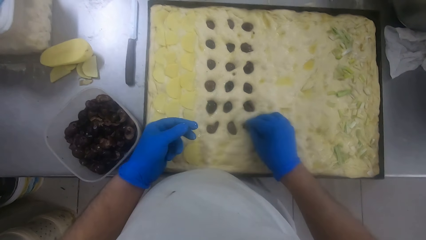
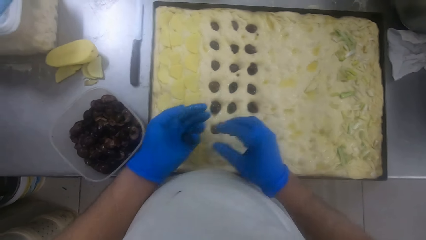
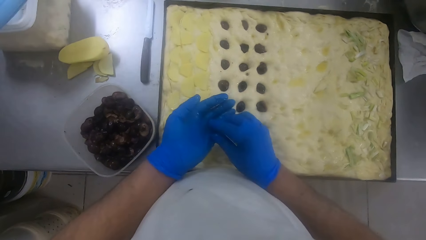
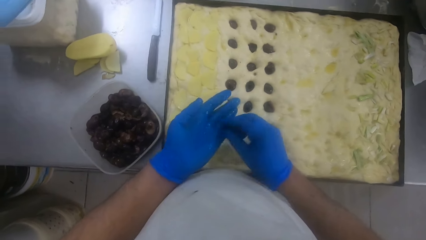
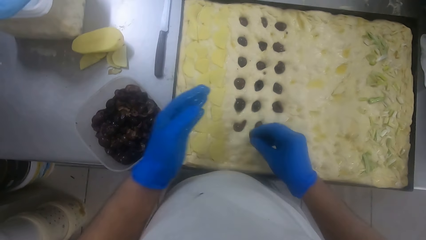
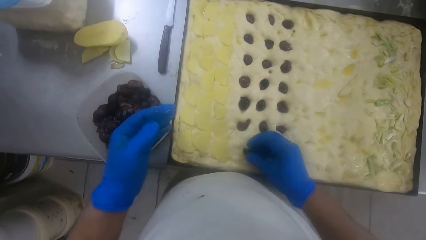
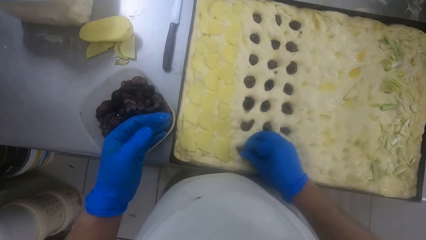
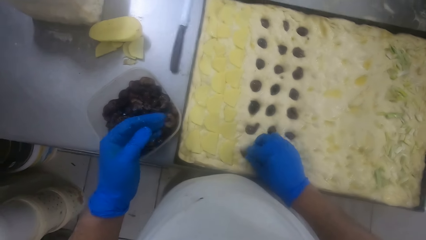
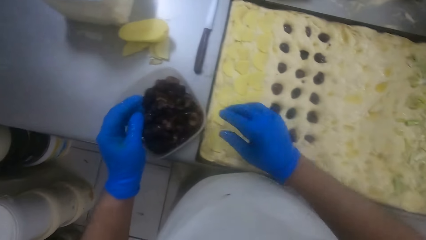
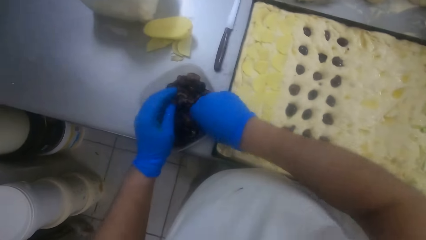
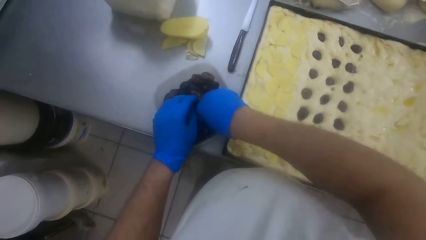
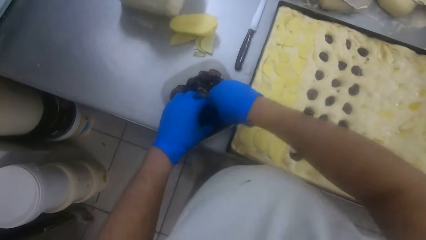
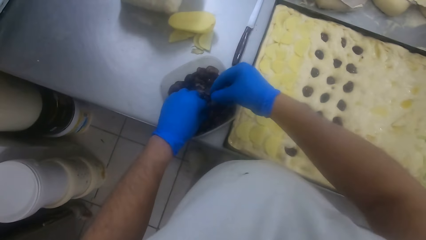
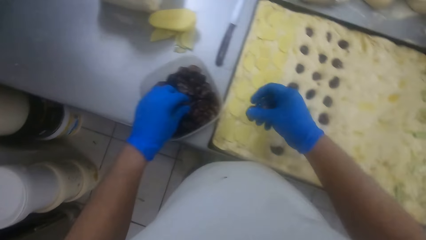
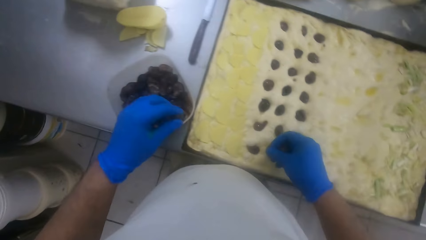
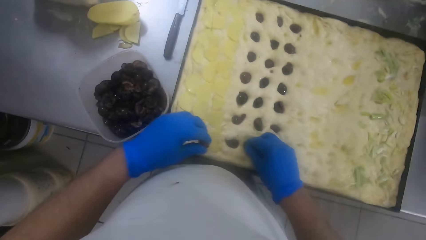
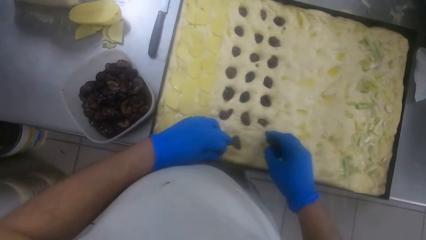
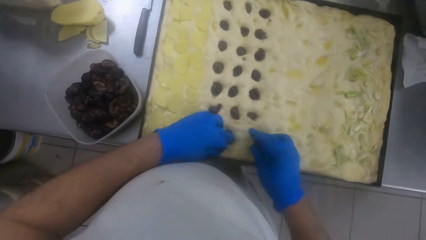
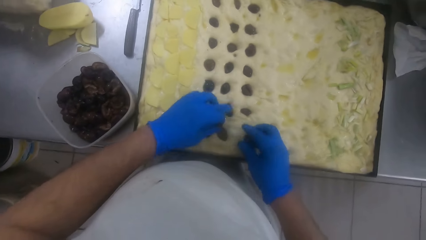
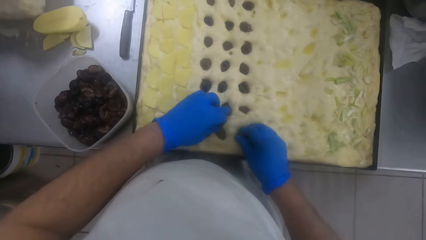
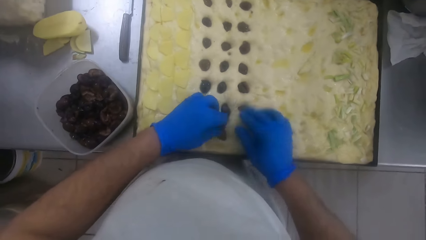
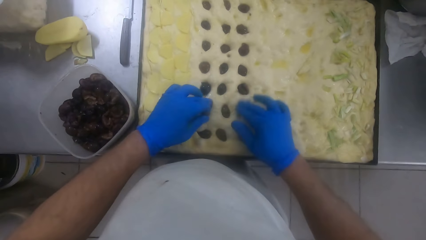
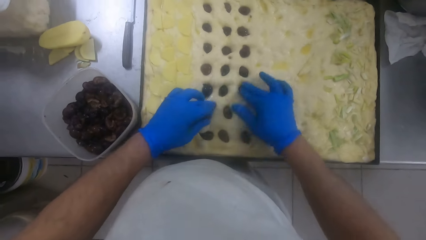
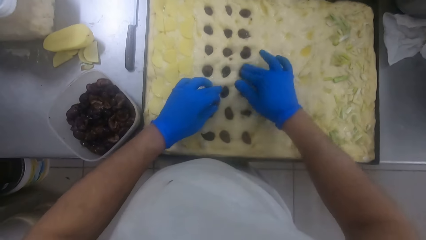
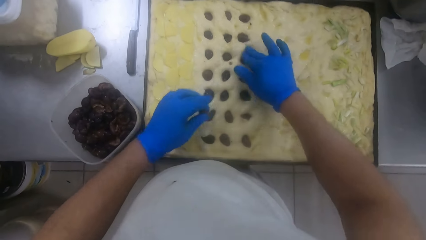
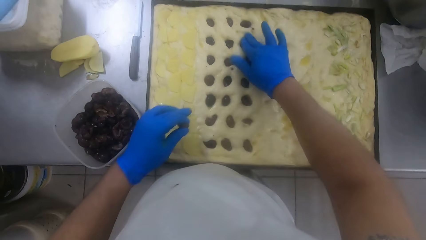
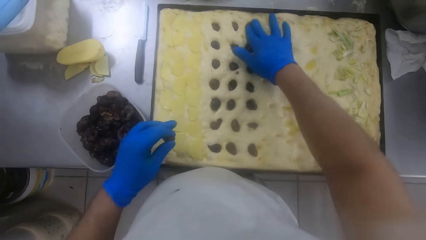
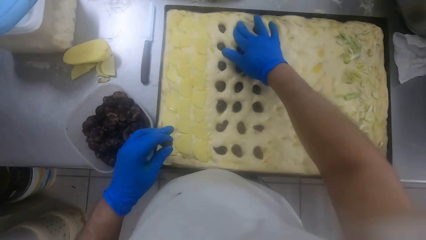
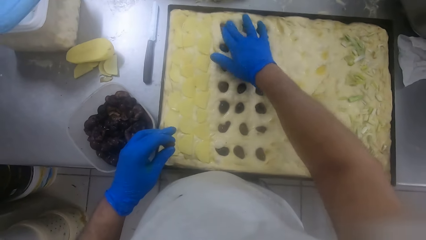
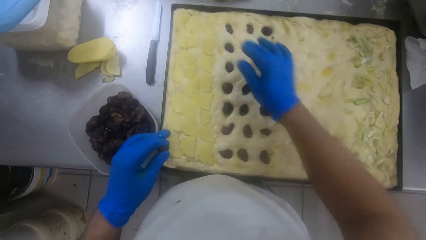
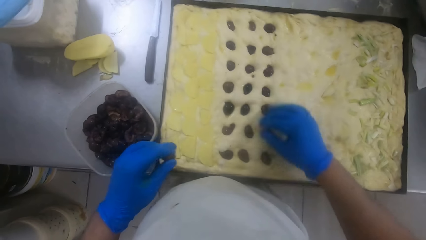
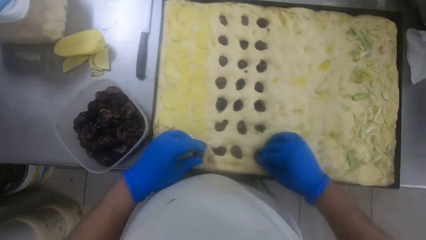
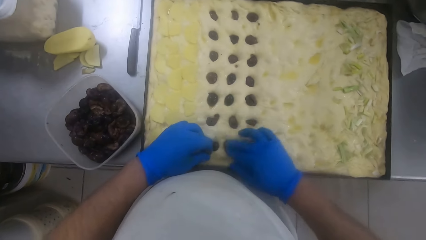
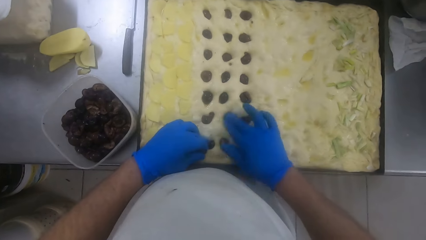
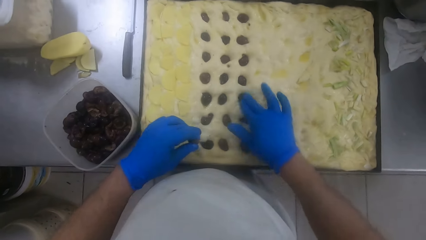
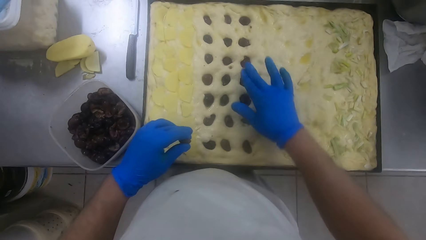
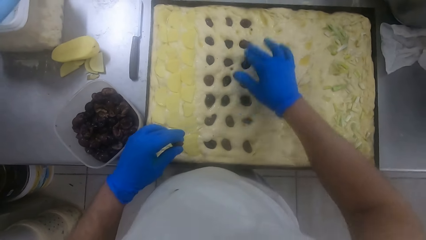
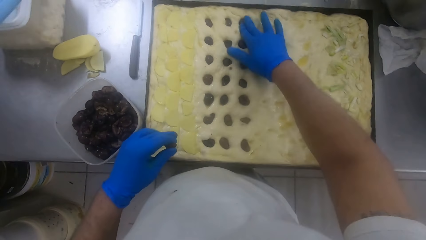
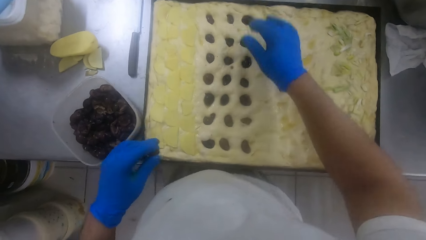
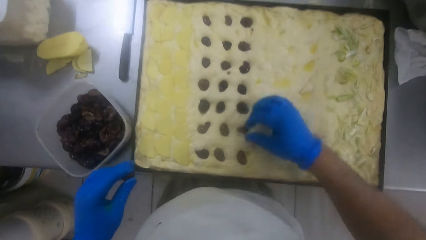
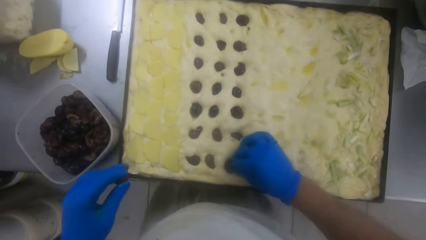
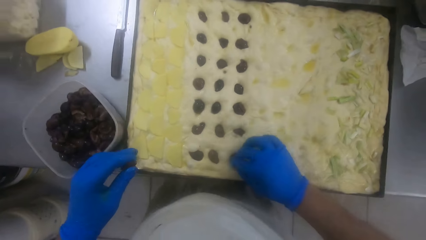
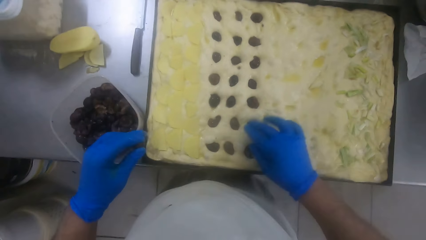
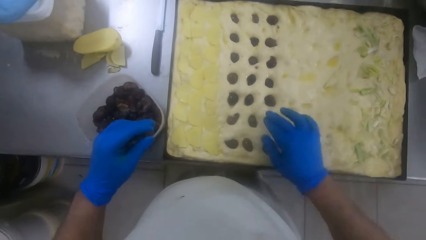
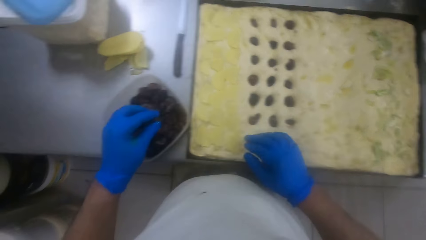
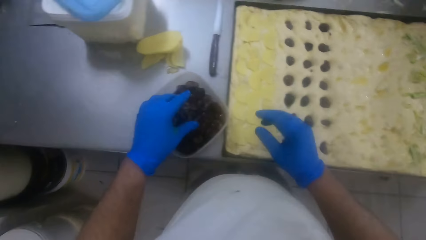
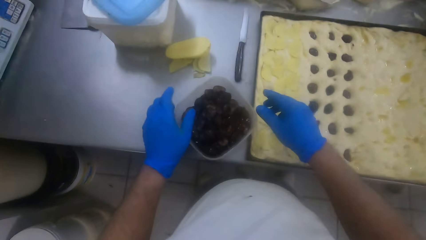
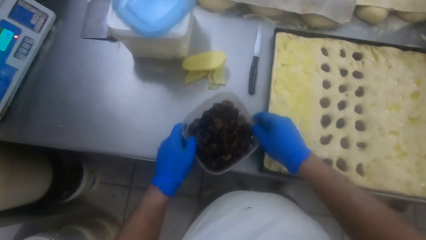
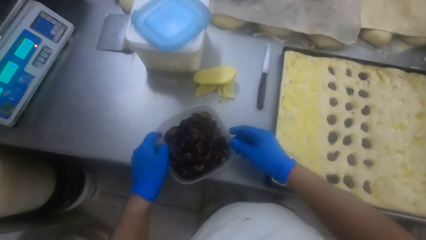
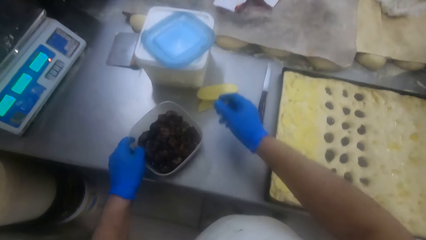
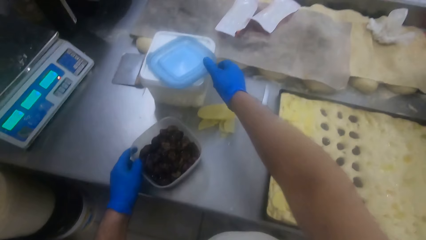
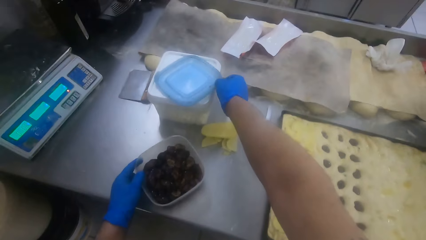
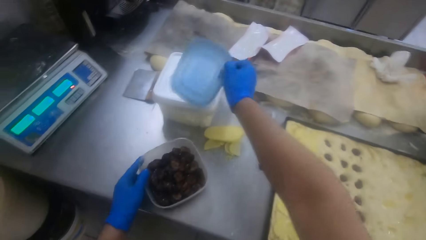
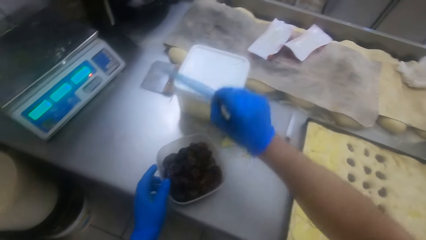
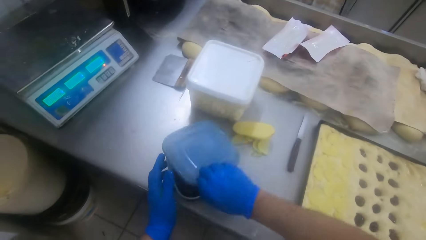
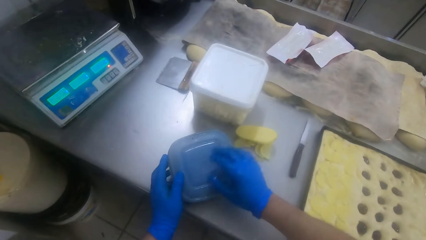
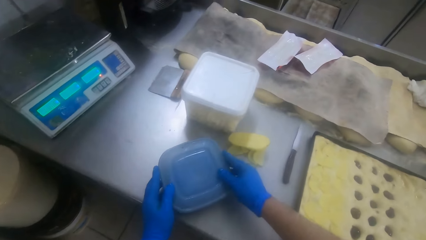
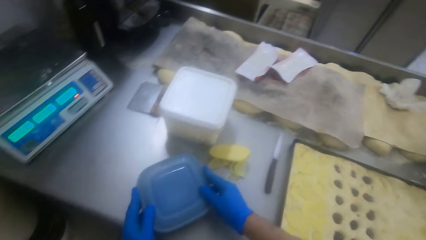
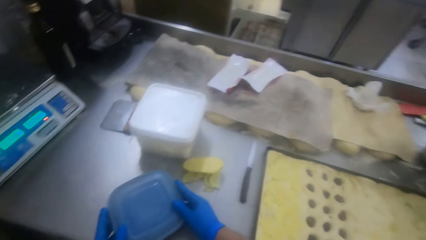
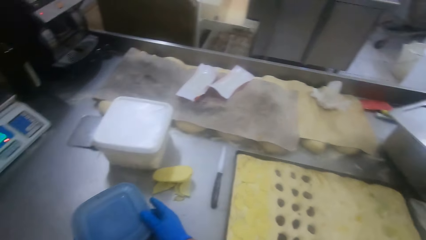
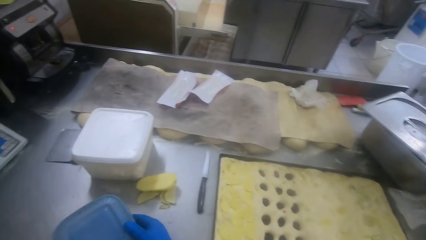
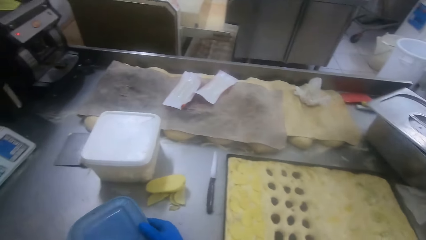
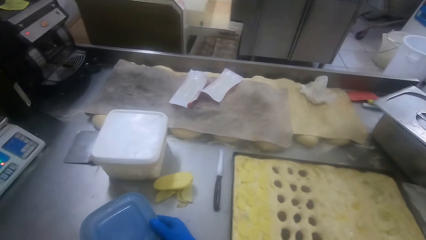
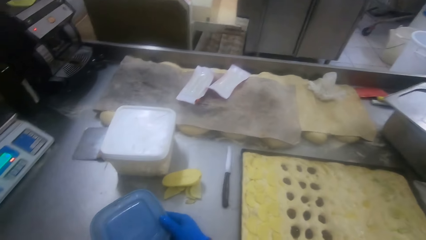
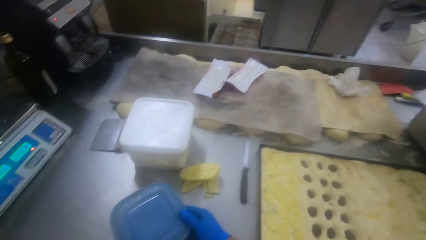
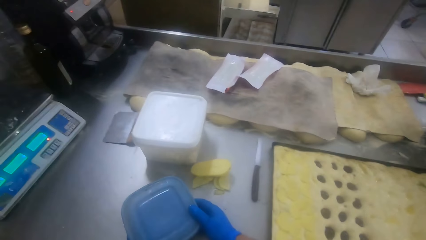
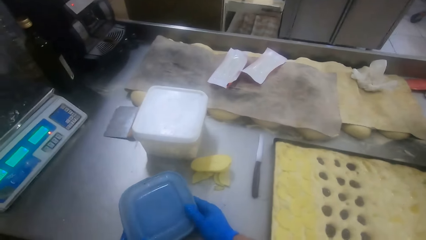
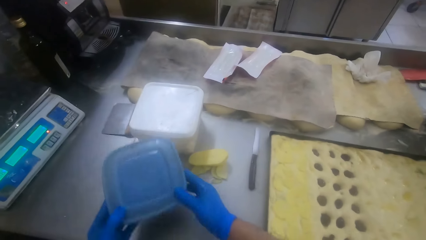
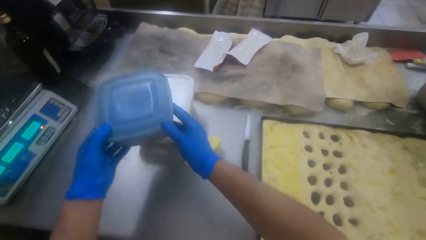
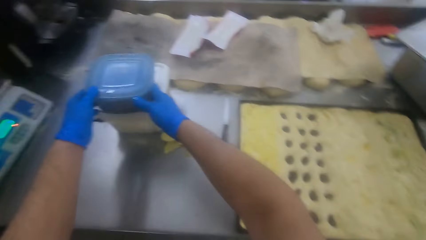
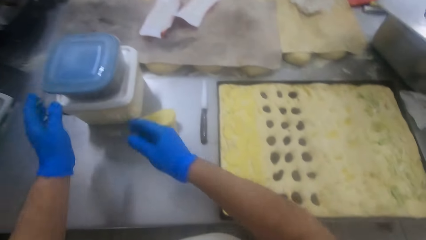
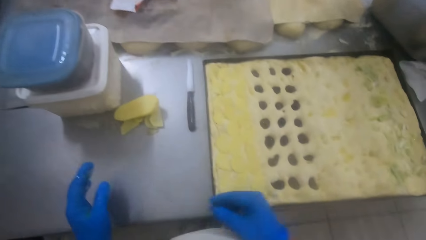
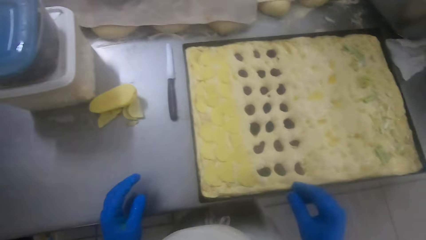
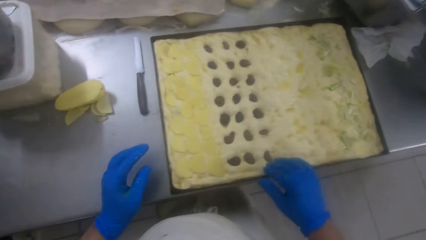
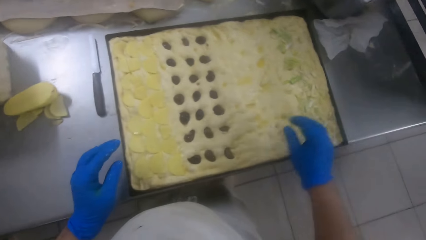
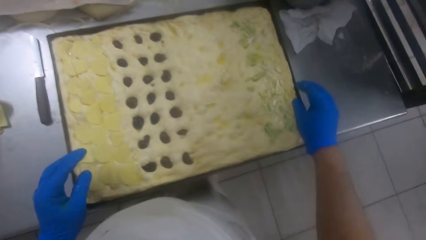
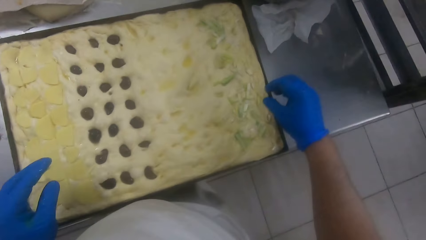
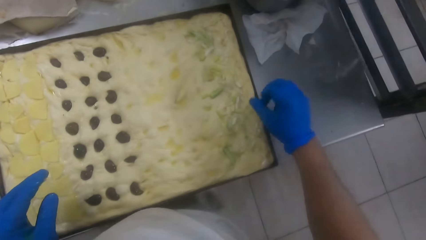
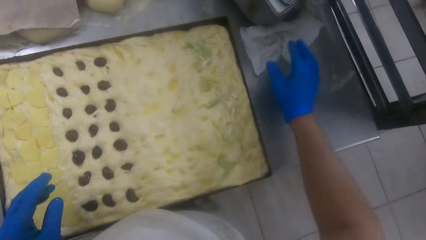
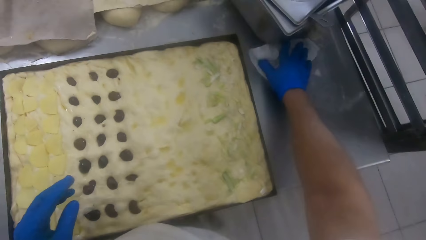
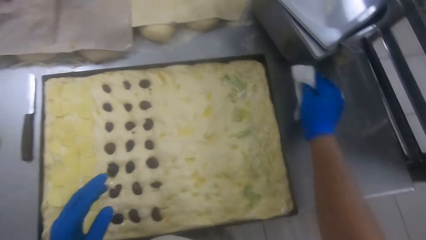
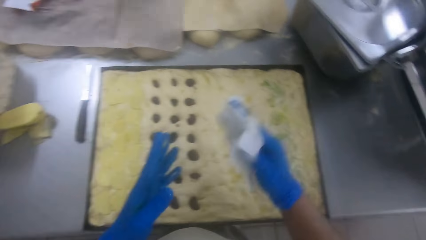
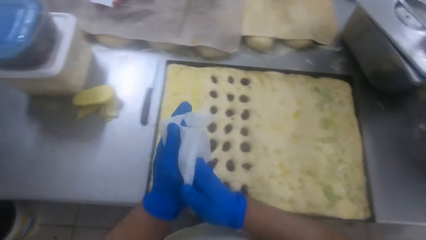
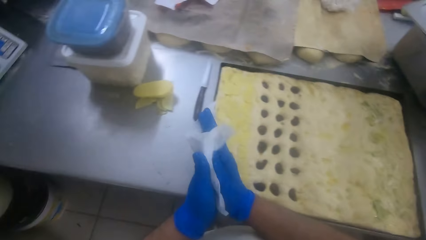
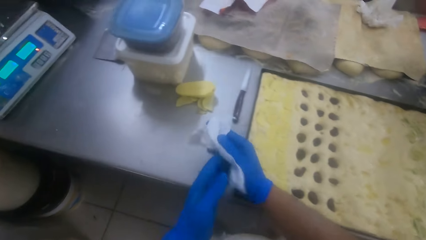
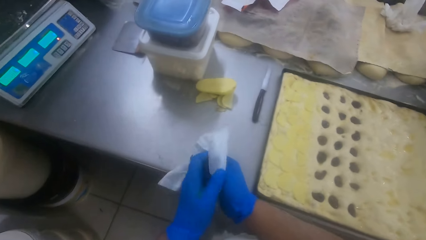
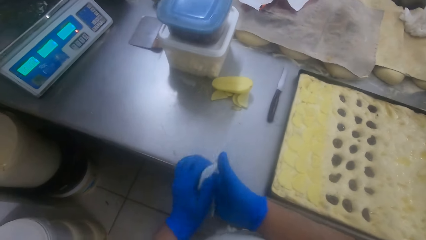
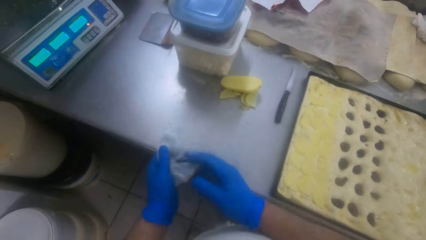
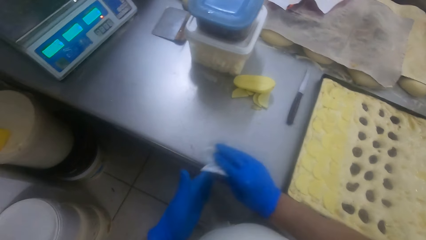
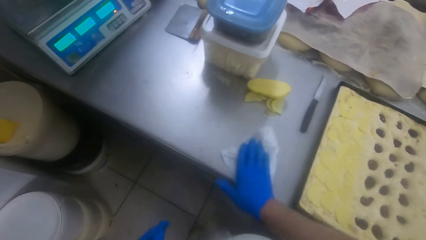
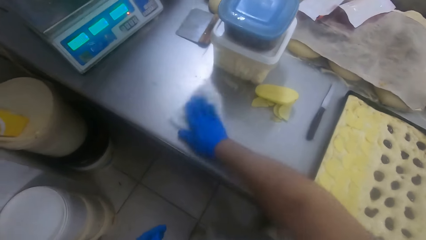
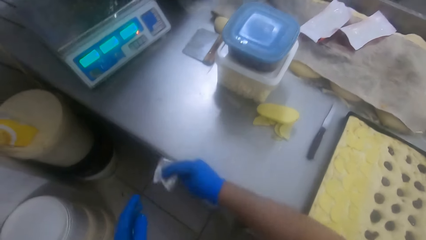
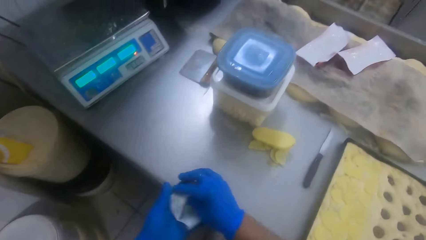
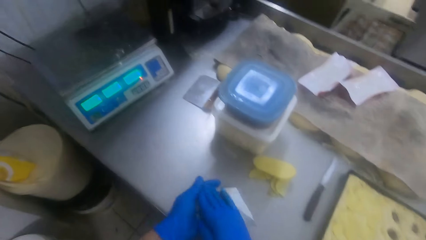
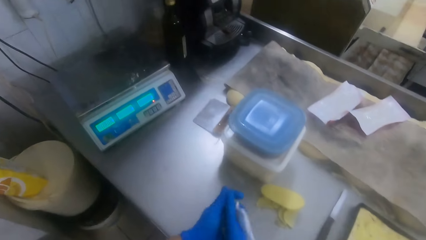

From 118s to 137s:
The camera wearer picks out some dried fruit from the plastic container with his right and left hand. He drops the dried fruits on the dough on the pan. He counts the dried fruits on the dough in the pan with his right hand. He touches the dough. He shifts the plastic container on the slab. He picks the cover of the plastic container from the white plastic container with his right hand. He covers the plastic container. He looks around the kitchen. He places the plastic container on the white plastic container. He picks up a tissue from the slab with his right hand and wipes his hands with the tissue. He wipes the slab with the tissue in his right hand.
